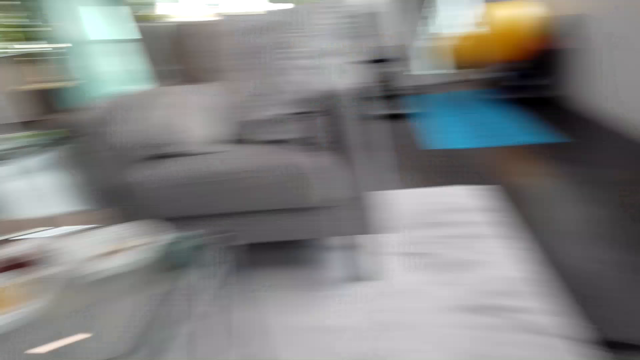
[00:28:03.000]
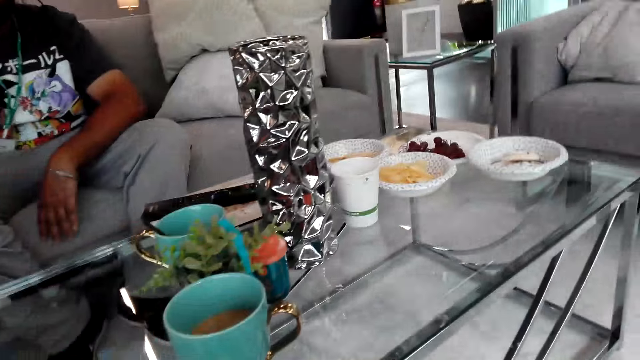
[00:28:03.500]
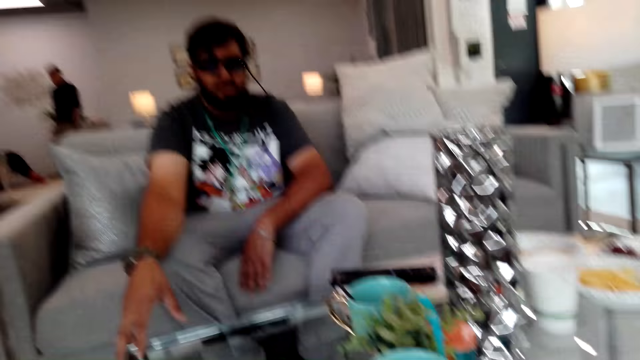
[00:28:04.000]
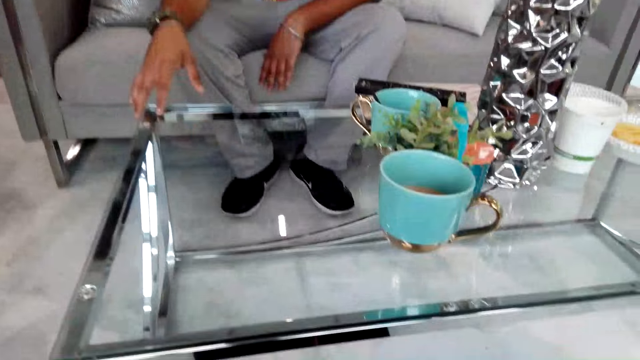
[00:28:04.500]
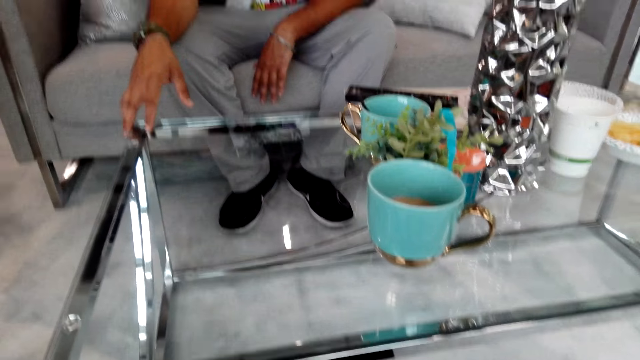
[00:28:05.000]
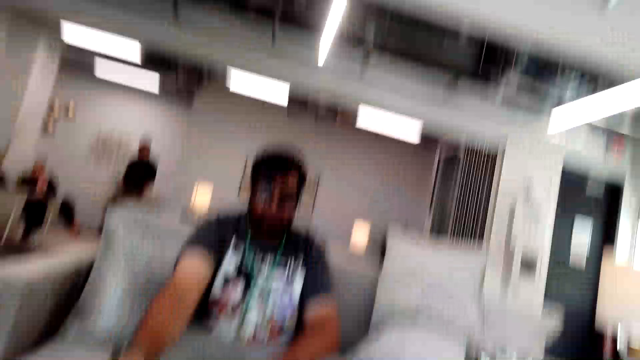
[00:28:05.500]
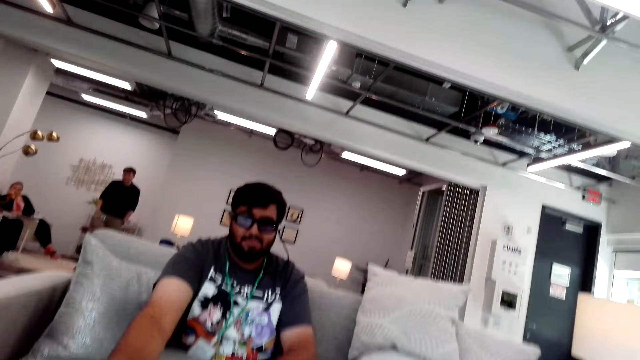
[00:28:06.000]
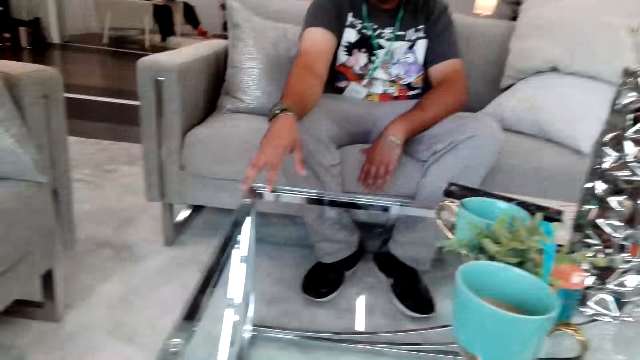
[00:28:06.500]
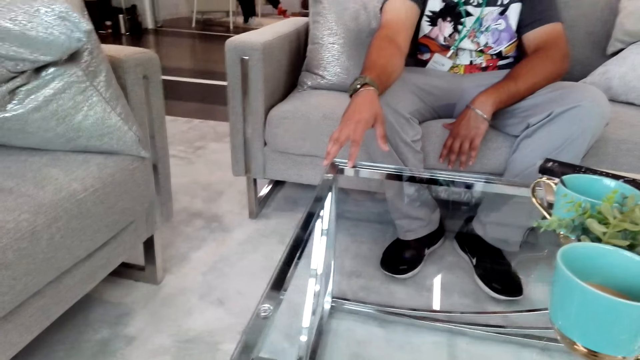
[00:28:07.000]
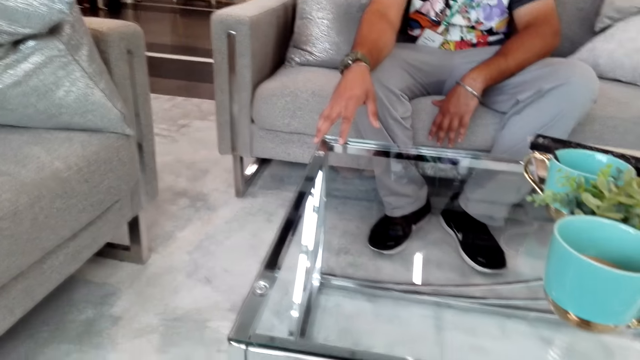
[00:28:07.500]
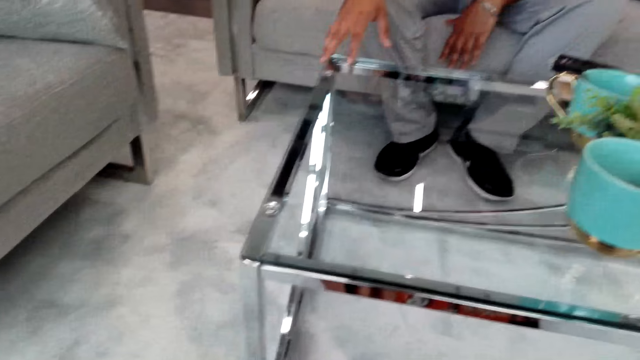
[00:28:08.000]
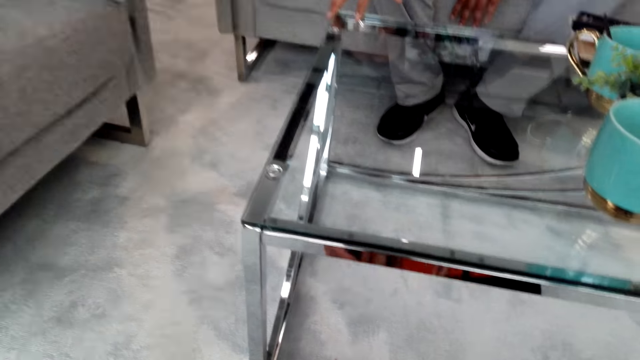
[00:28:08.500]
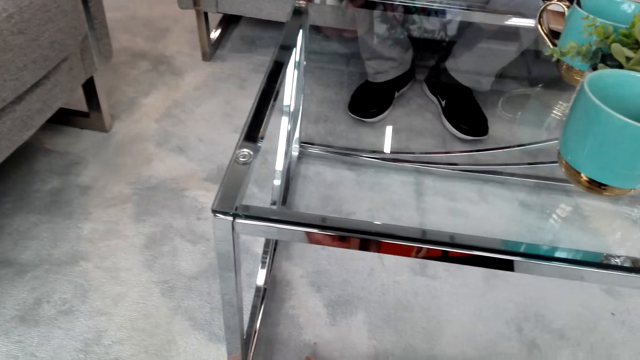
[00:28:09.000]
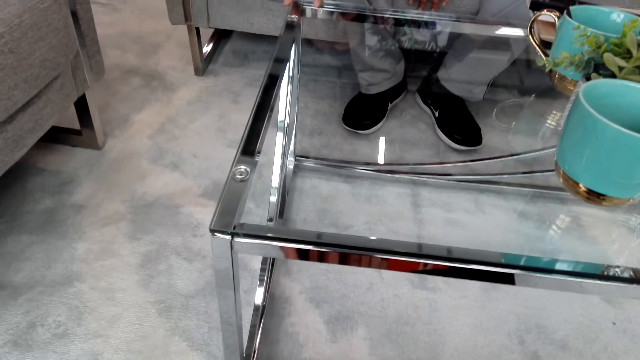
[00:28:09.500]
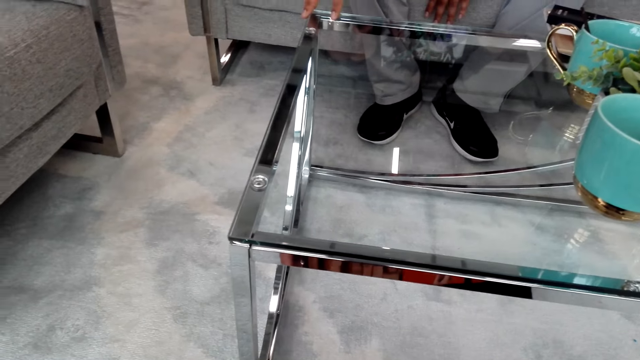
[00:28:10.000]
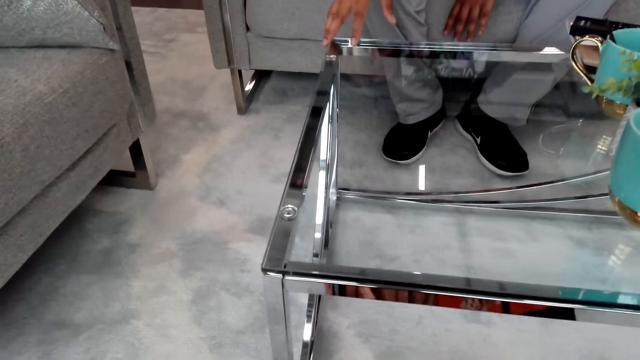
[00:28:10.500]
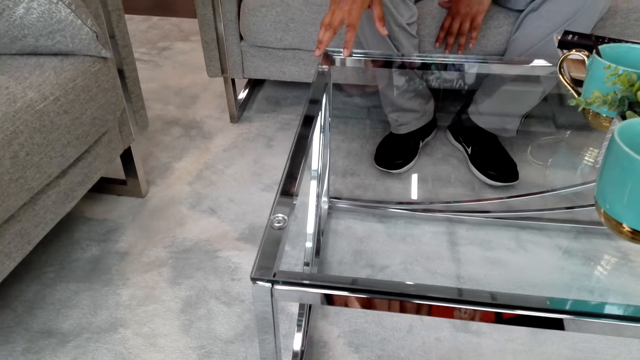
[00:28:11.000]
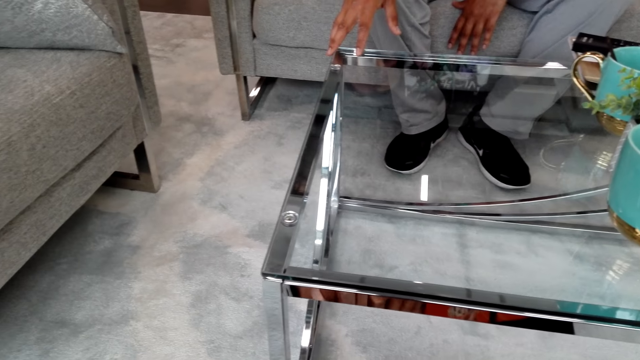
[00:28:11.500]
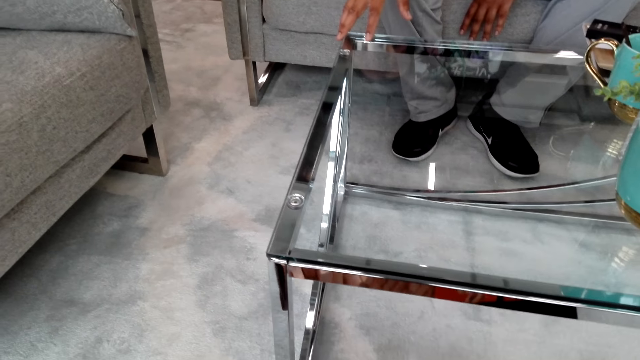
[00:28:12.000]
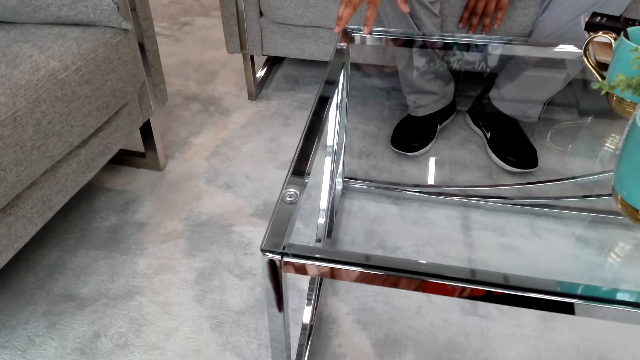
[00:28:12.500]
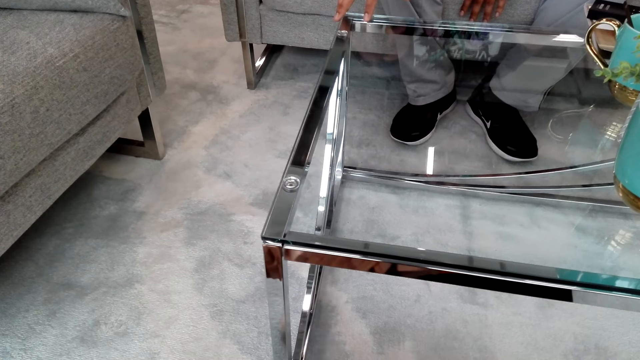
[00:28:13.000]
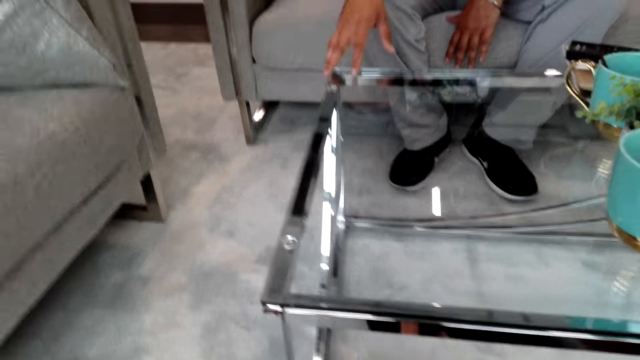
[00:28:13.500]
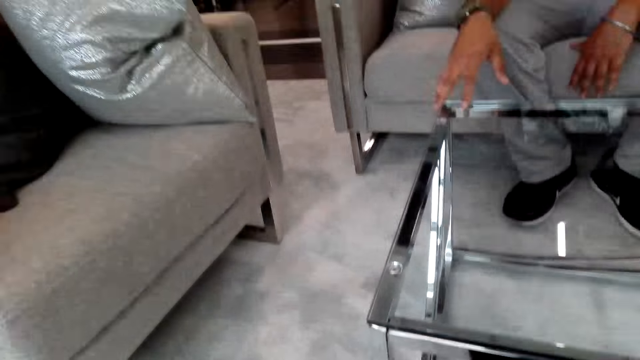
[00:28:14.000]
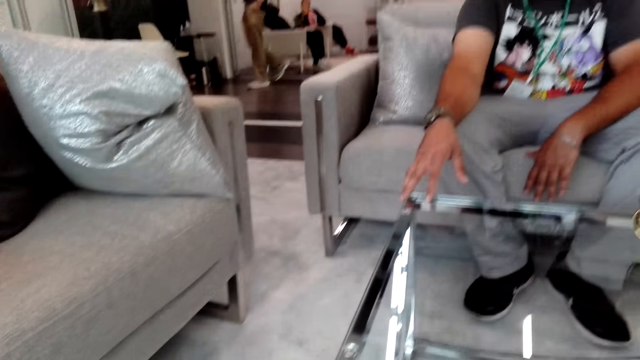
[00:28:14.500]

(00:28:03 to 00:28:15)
The camera wearer looks around the house. They do something.

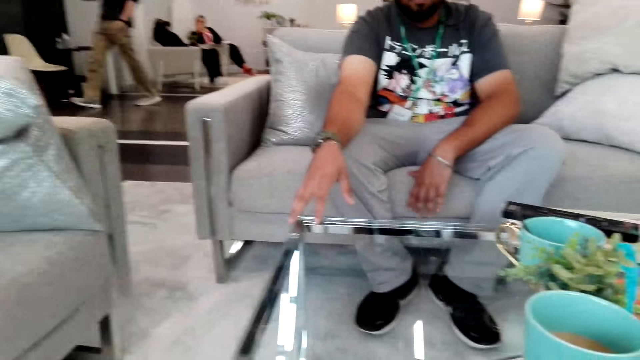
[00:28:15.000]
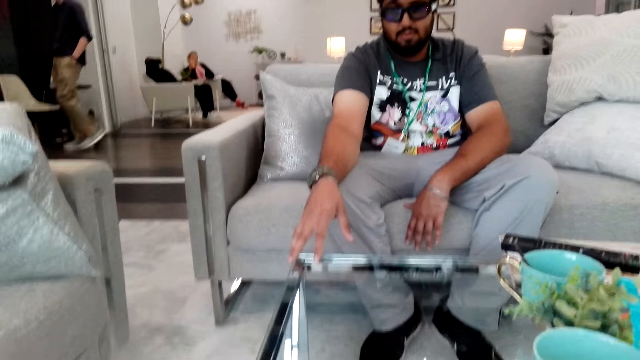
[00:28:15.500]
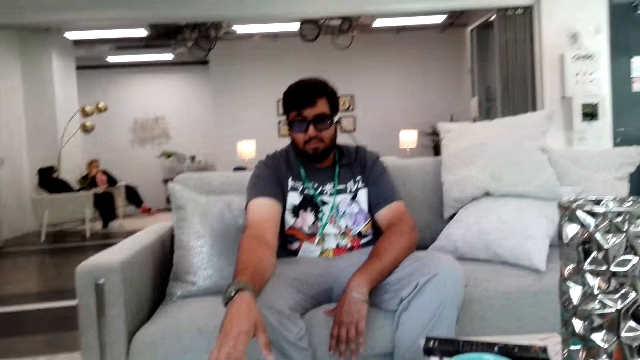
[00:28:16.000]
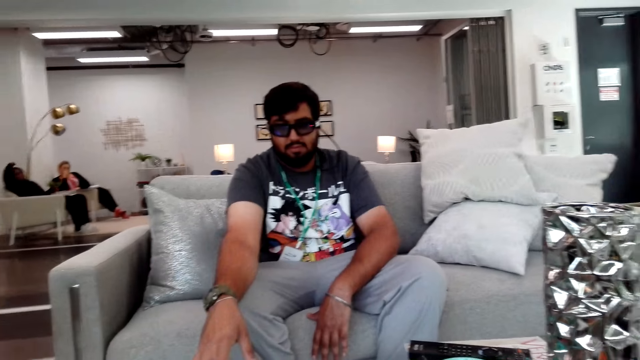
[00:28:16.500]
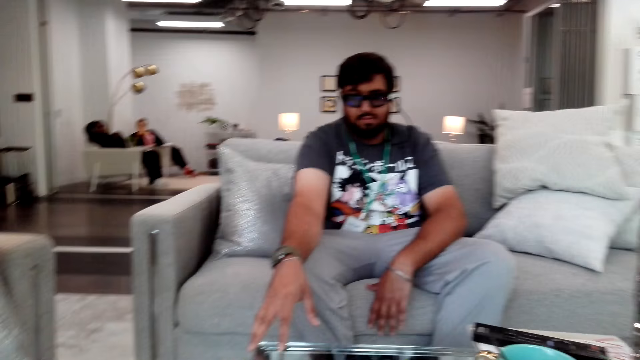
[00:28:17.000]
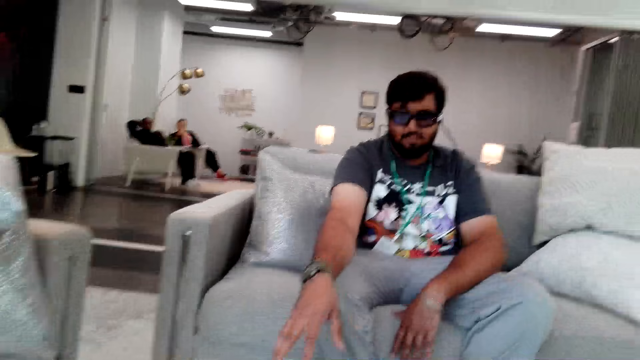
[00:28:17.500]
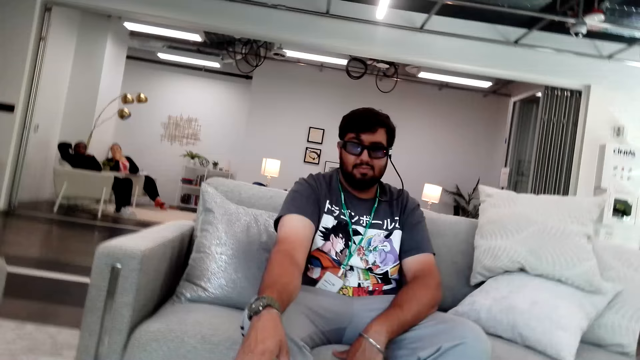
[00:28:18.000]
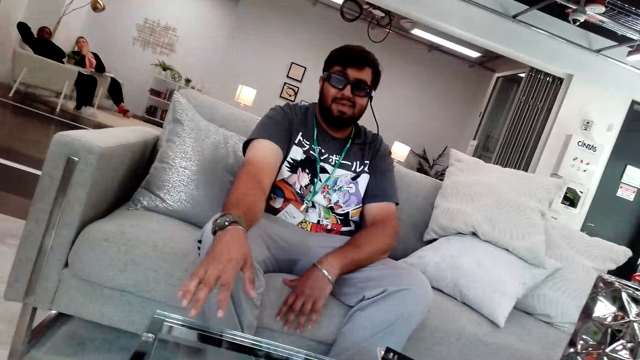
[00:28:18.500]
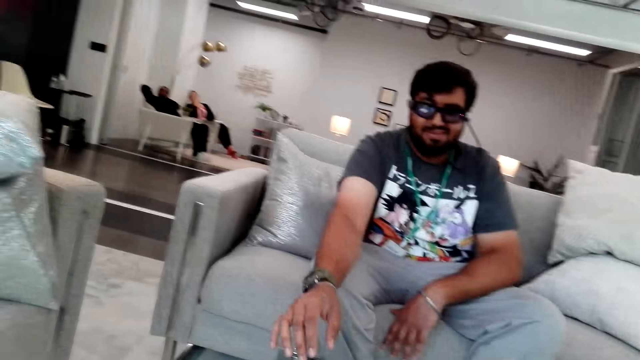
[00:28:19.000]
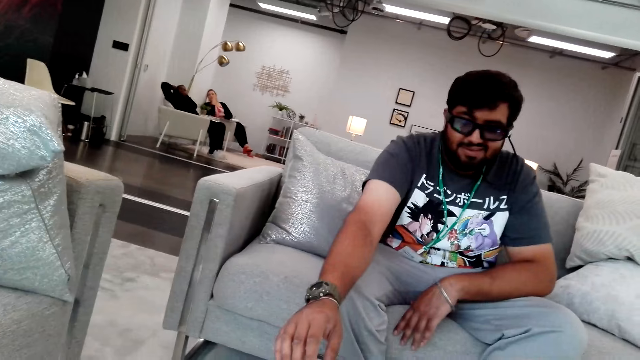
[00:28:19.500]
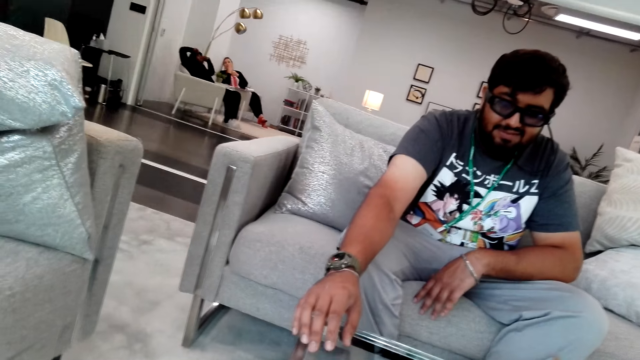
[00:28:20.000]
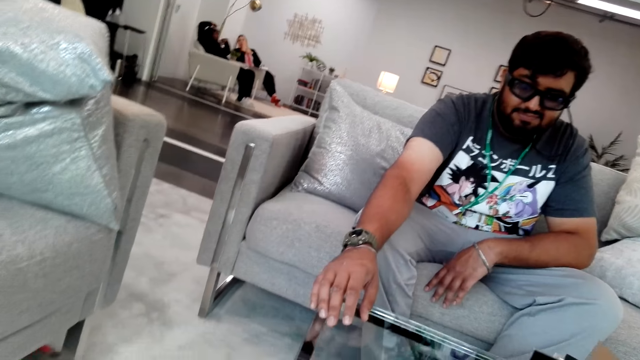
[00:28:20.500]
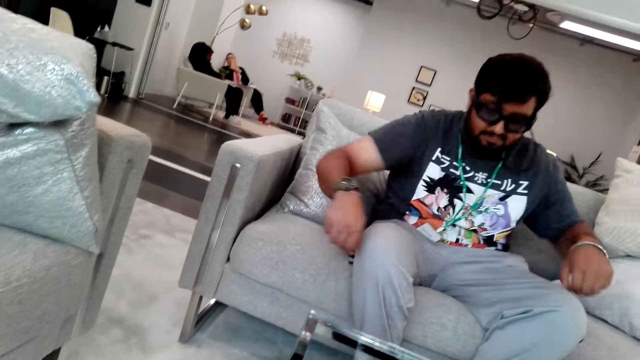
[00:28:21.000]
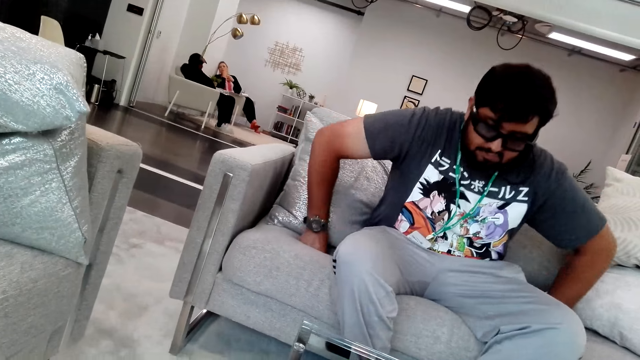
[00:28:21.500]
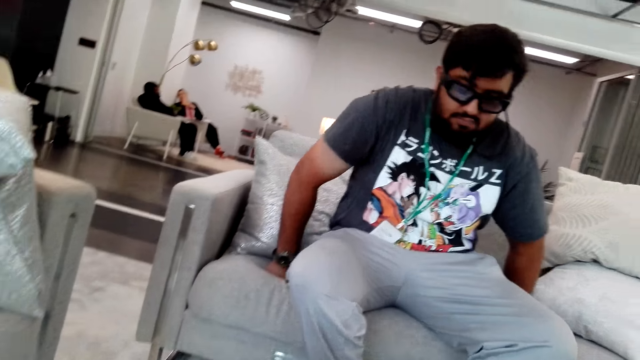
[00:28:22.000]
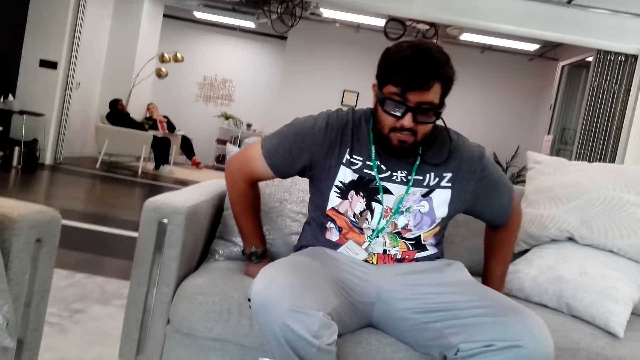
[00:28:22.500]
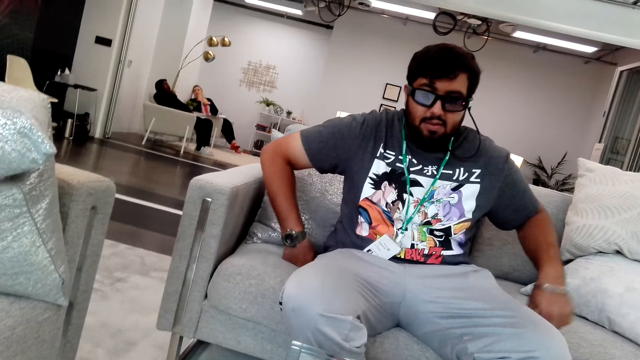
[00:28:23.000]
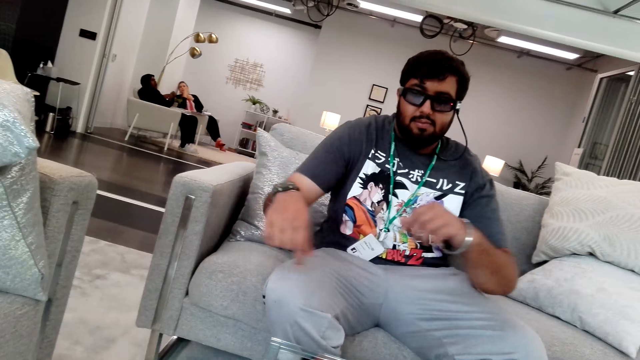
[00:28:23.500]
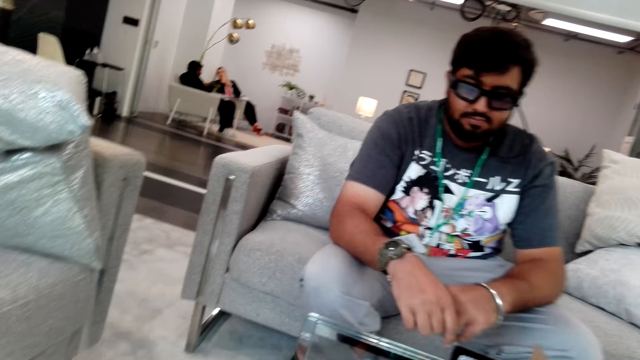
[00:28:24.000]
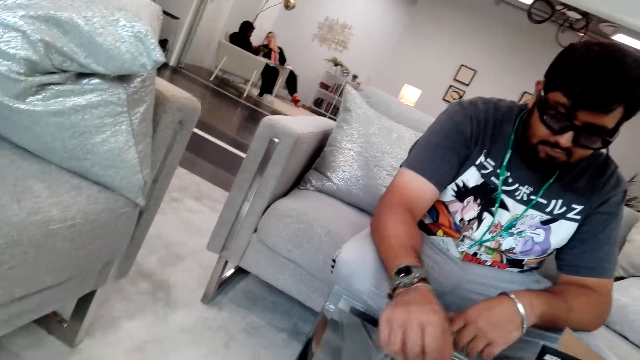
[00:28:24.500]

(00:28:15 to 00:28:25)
The camera wearer places blocks on the table. A man moves on the couch.
